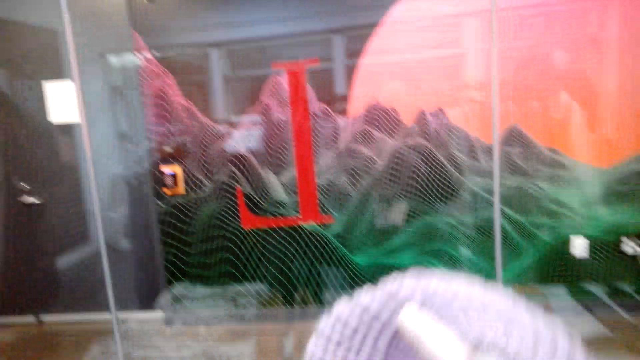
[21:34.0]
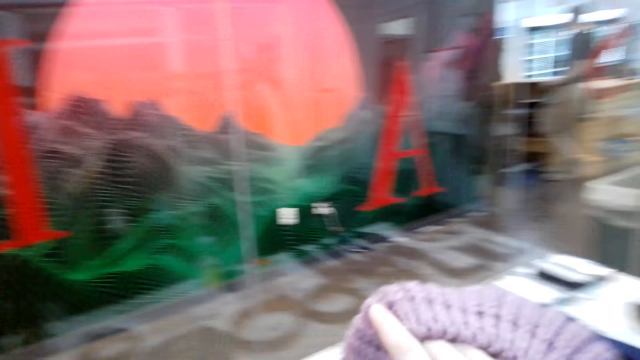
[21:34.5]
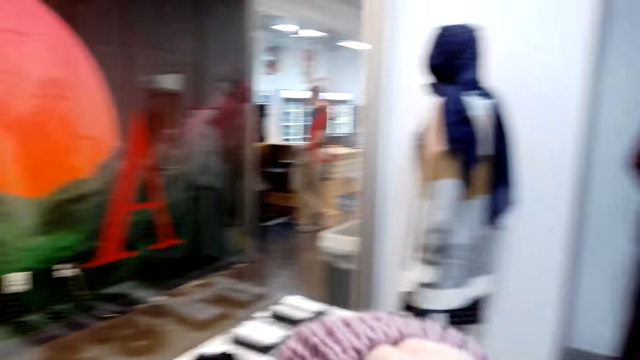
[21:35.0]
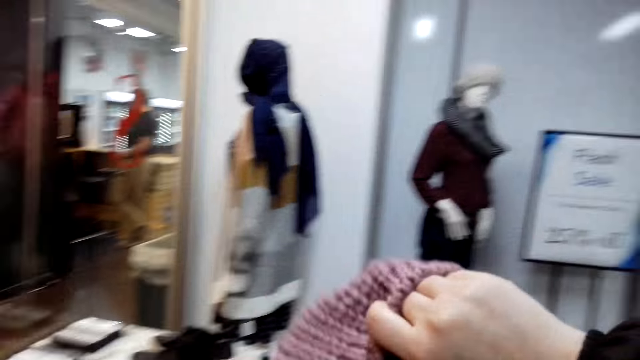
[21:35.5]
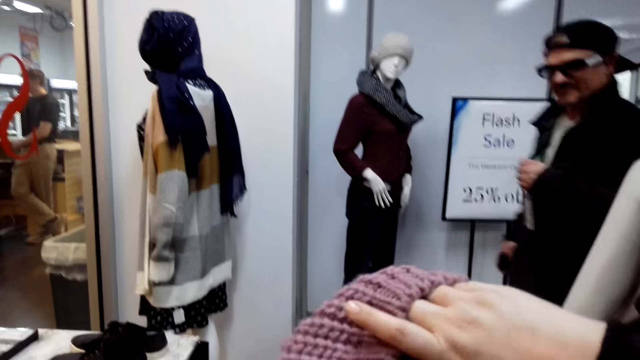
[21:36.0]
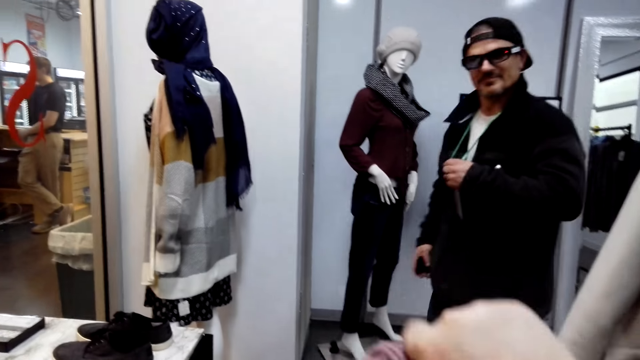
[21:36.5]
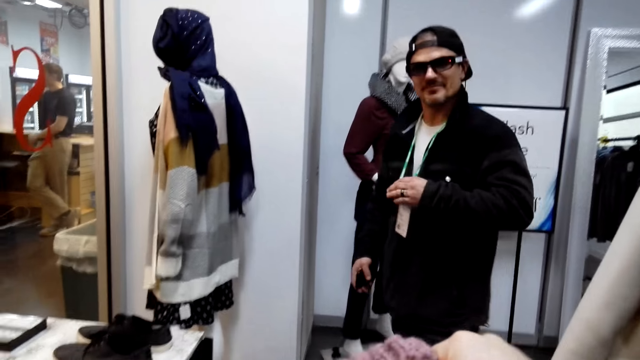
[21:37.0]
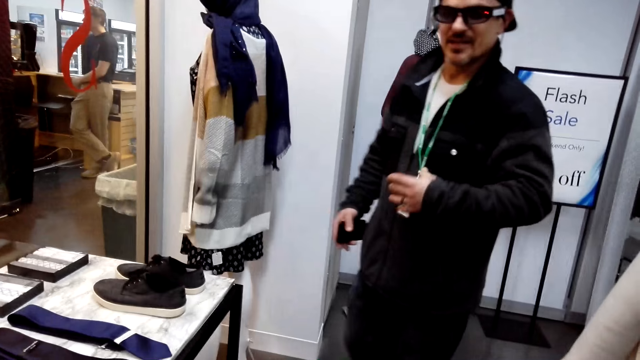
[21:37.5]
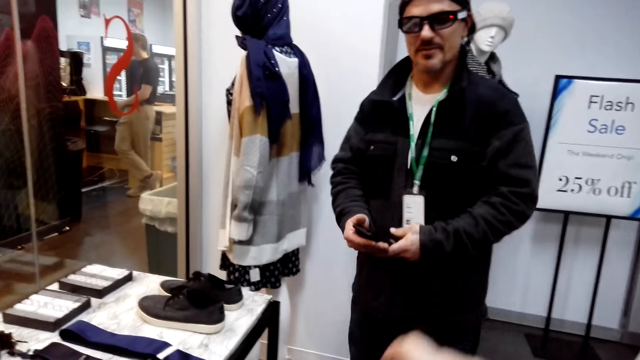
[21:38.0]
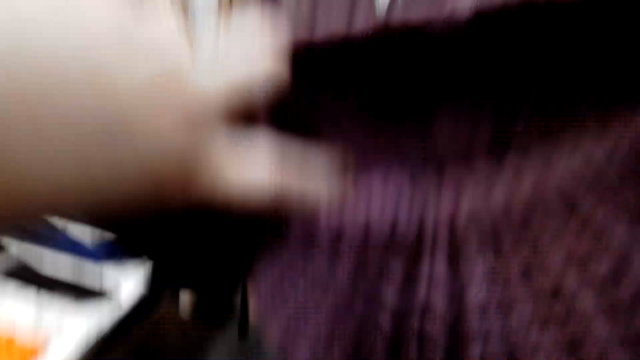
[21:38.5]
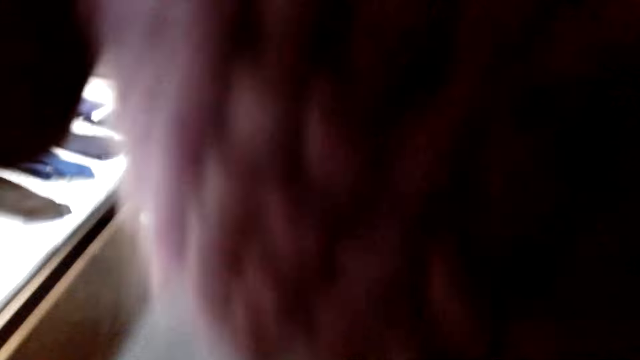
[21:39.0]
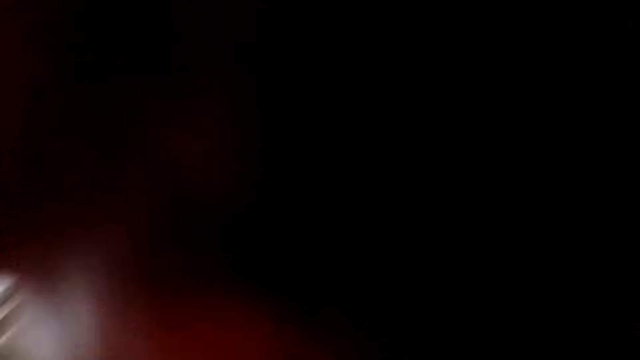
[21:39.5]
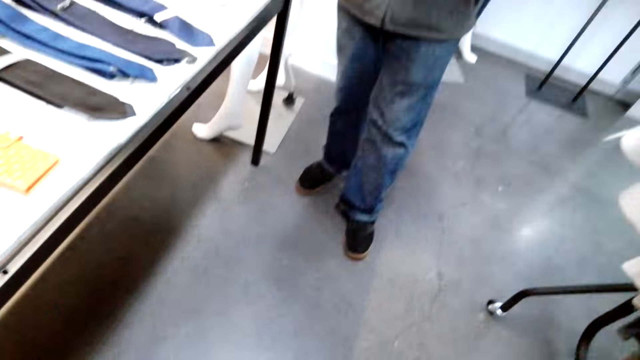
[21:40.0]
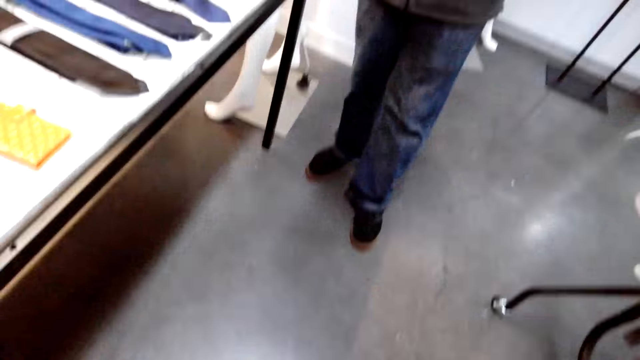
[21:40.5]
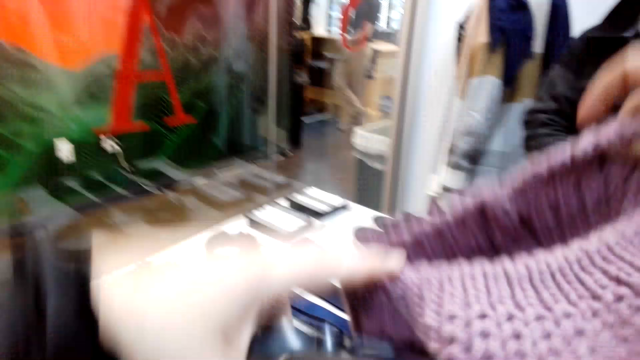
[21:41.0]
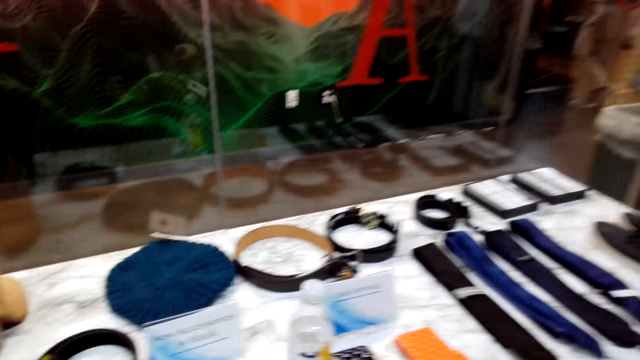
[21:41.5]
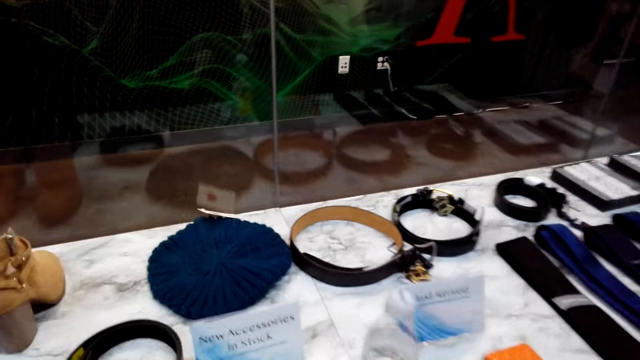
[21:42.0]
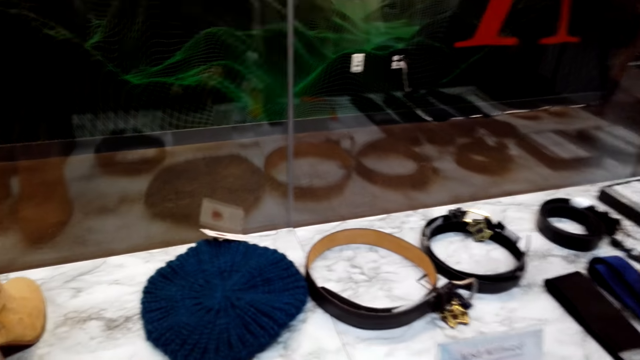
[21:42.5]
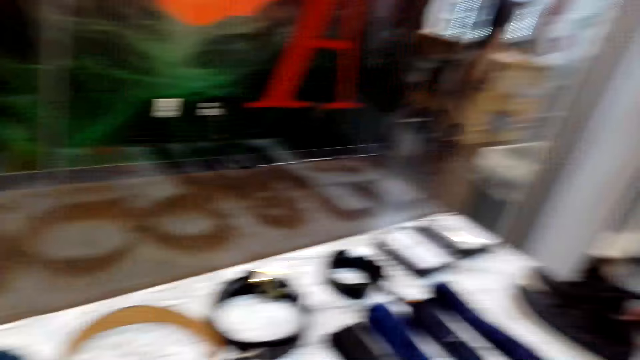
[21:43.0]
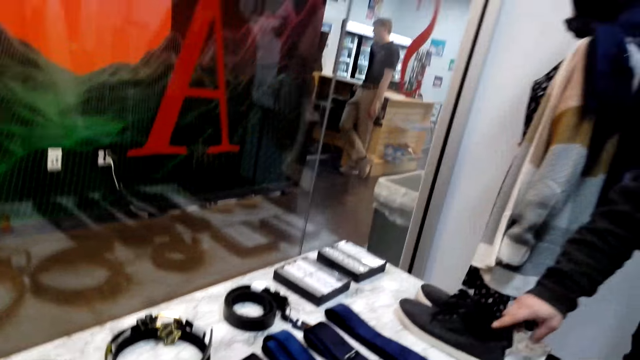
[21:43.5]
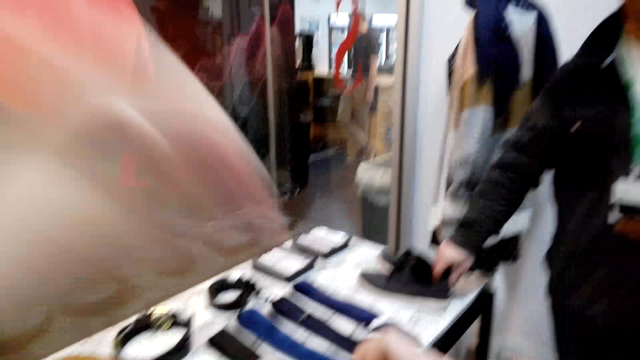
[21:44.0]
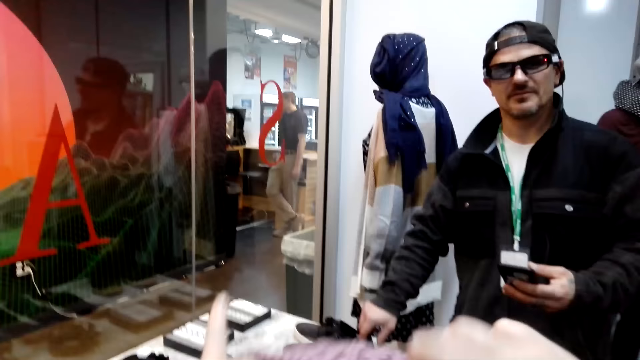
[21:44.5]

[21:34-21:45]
The camera wearer holds a sweater cap. They put on the cap.

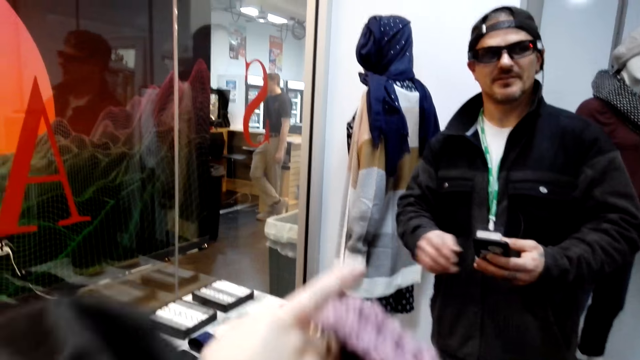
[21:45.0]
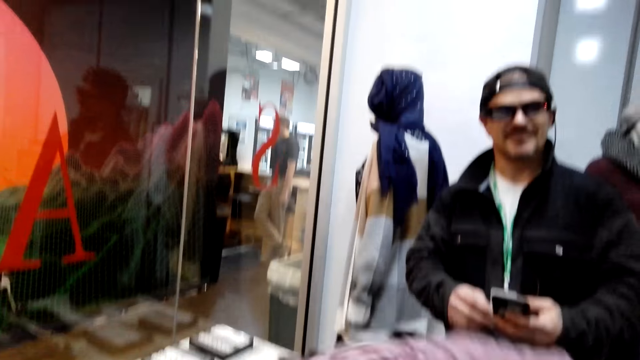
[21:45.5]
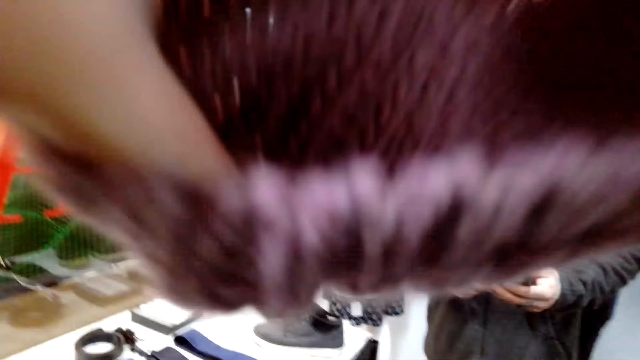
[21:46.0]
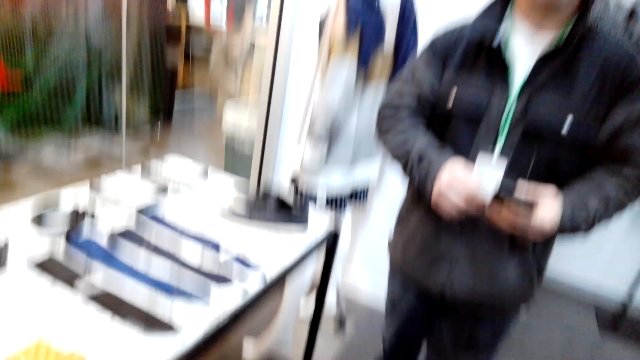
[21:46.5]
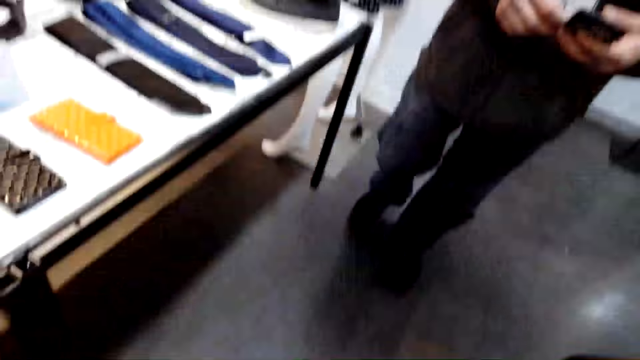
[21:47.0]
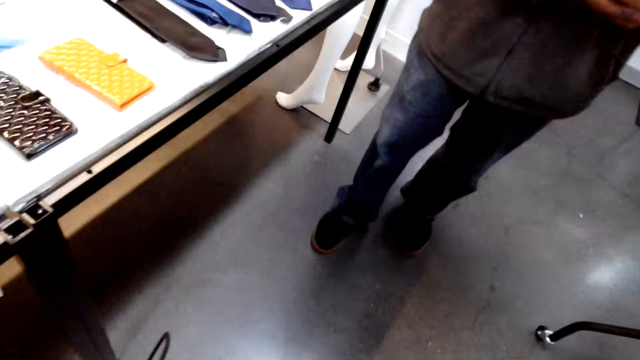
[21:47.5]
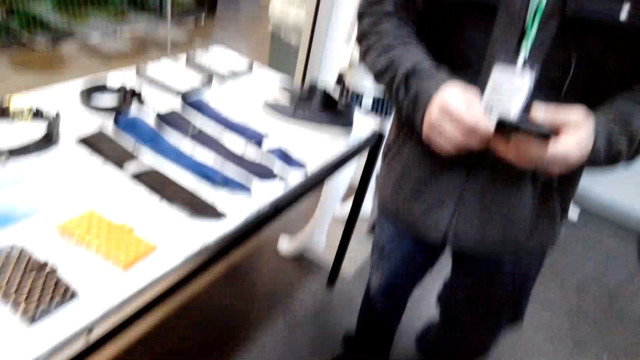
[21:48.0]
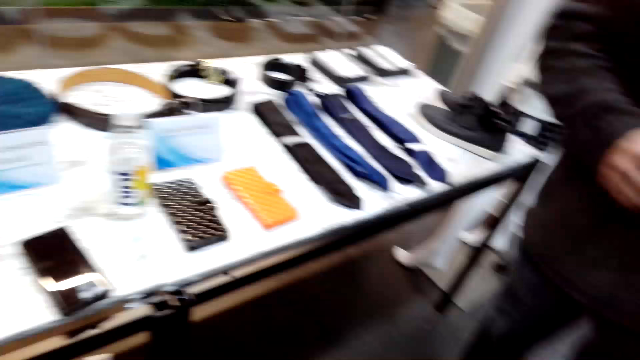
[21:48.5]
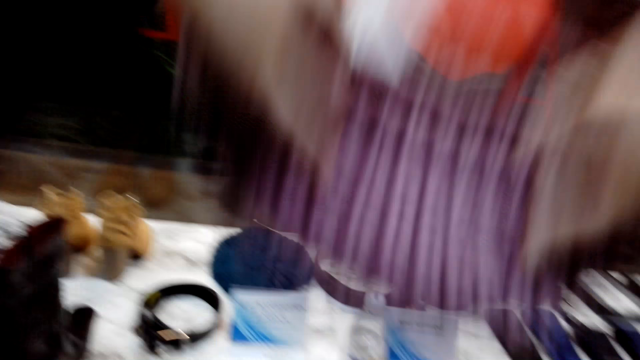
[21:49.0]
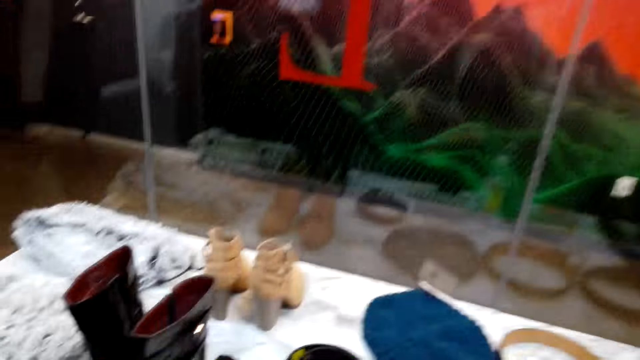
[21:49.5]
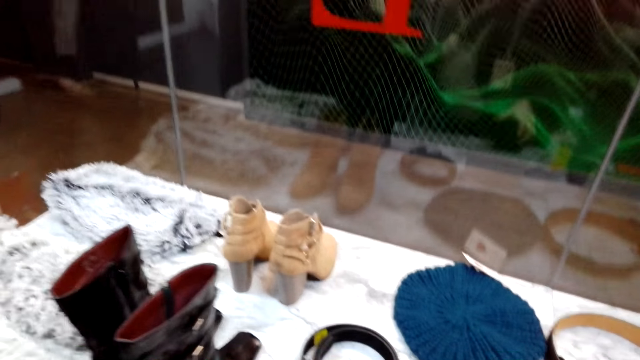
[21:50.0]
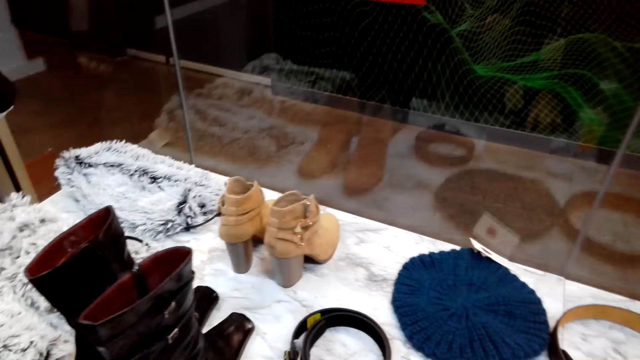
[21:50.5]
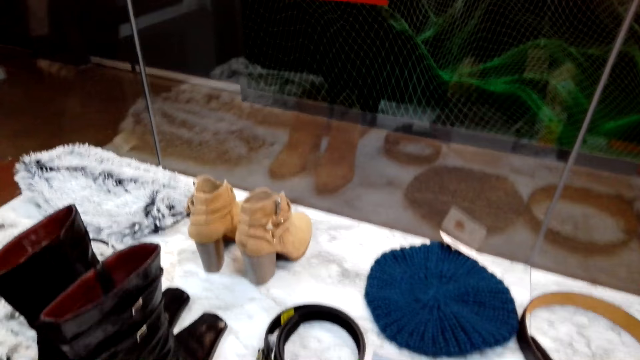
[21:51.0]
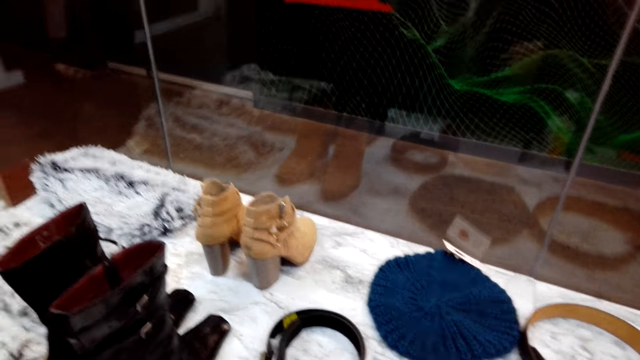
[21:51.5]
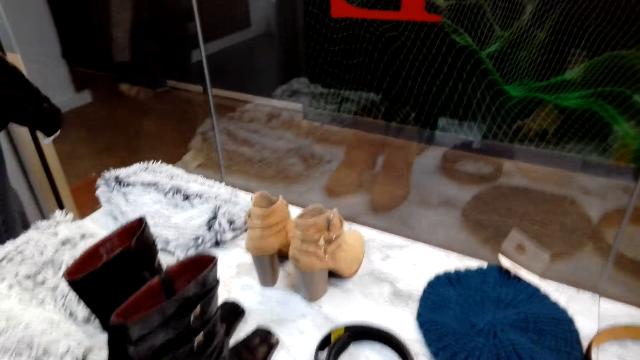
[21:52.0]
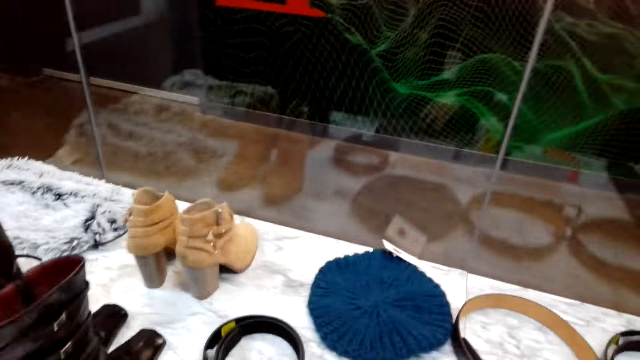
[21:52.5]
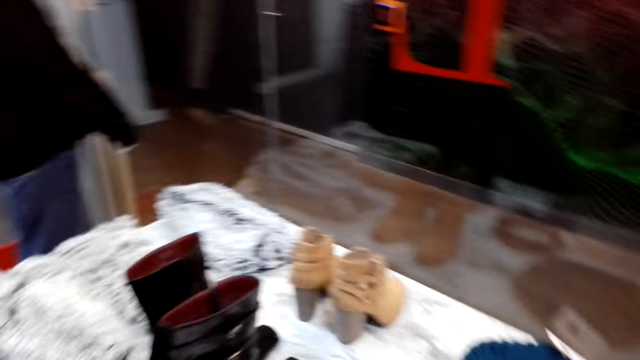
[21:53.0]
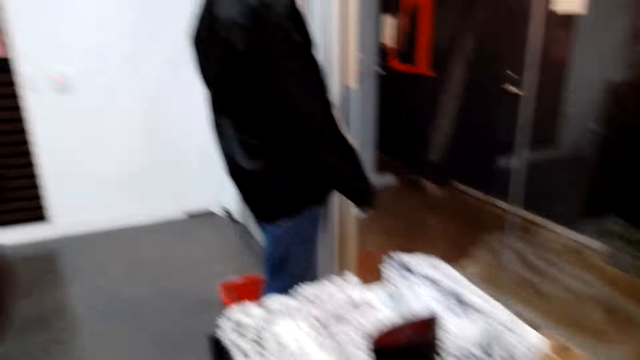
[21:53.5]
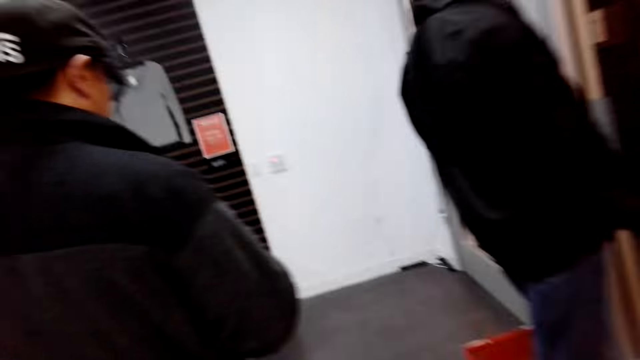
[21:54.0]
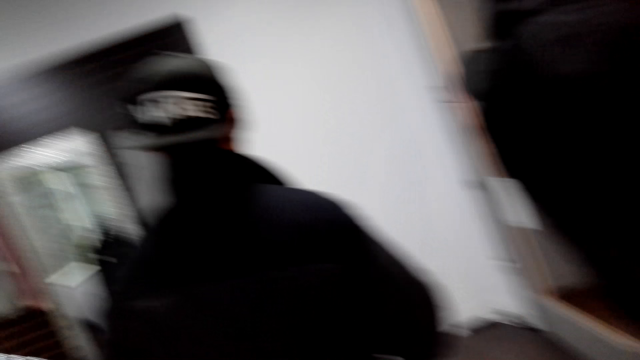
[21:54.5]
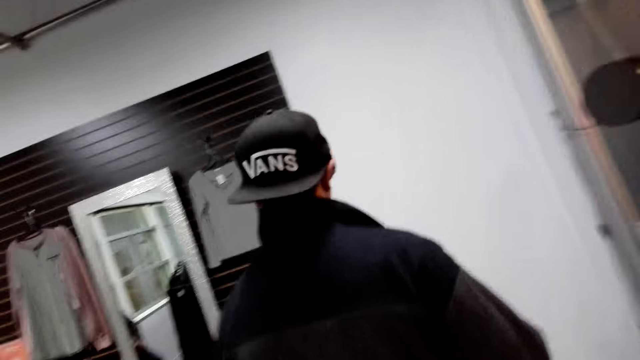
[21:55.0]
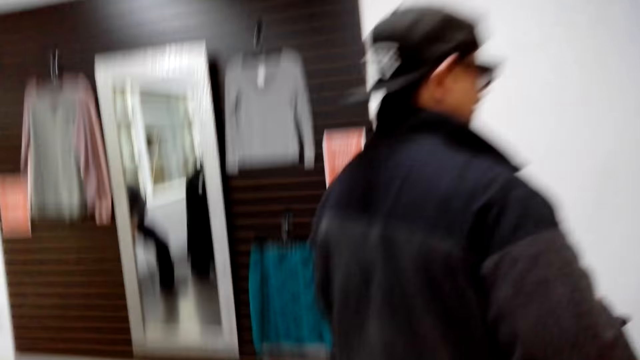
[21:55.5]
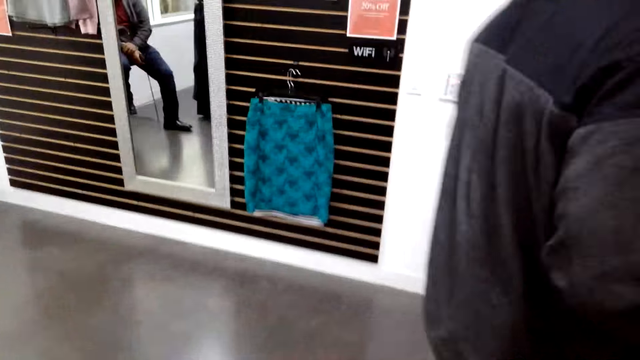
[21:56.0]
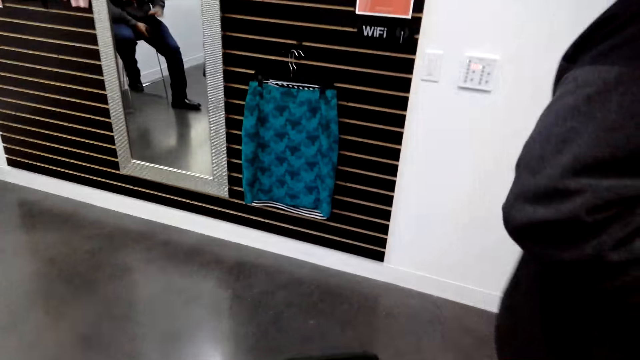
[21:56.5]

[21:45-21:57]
A man holds a phone. The camera wearer looks around the boutique. They talk to another man. A man walks around the boutique.
